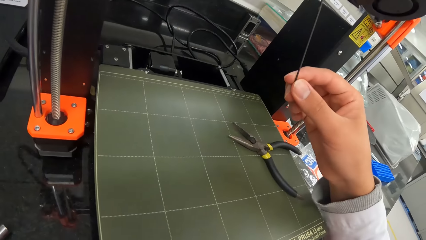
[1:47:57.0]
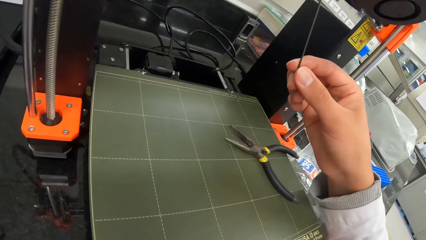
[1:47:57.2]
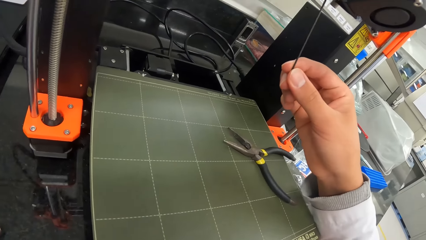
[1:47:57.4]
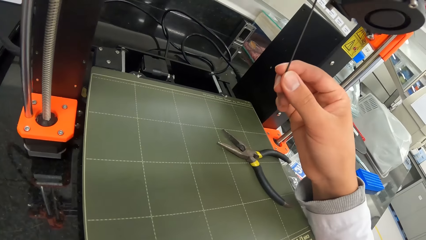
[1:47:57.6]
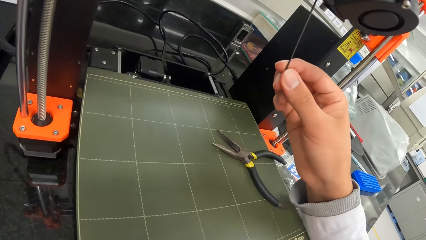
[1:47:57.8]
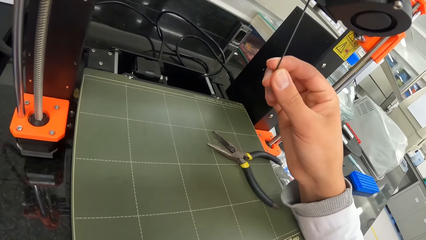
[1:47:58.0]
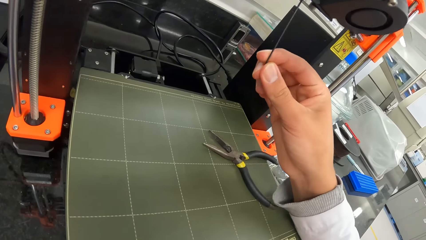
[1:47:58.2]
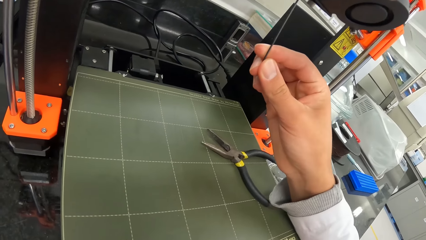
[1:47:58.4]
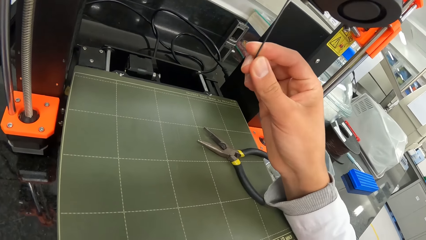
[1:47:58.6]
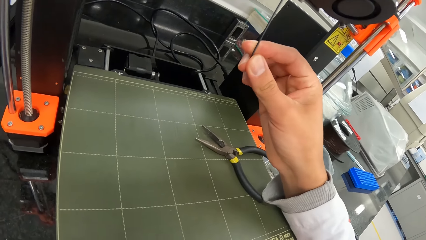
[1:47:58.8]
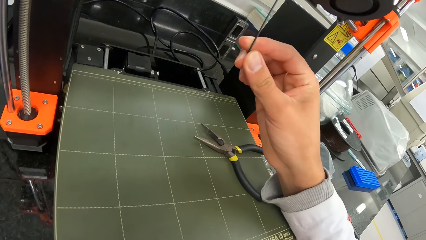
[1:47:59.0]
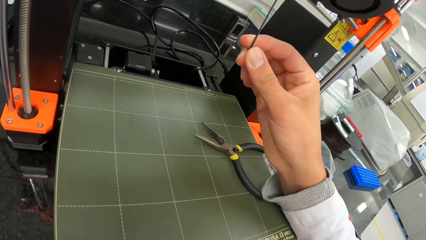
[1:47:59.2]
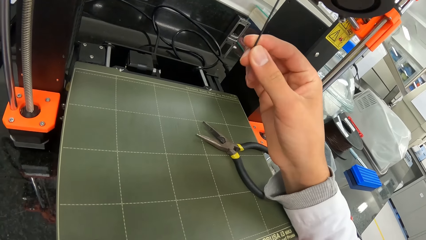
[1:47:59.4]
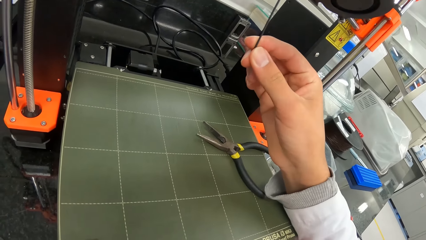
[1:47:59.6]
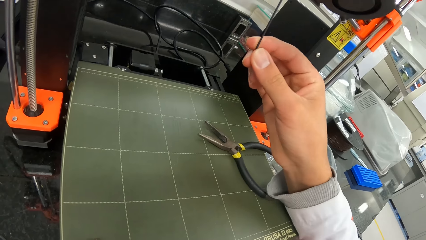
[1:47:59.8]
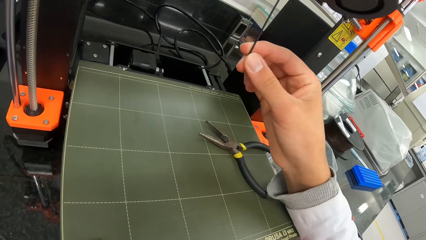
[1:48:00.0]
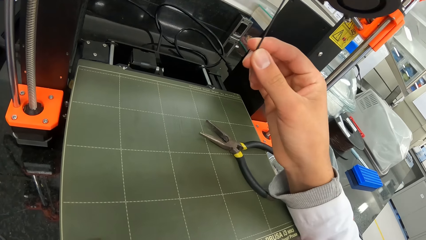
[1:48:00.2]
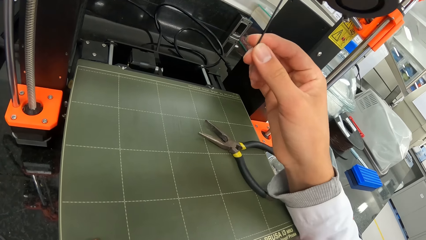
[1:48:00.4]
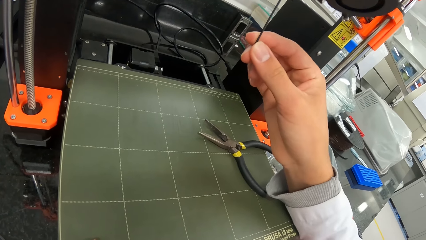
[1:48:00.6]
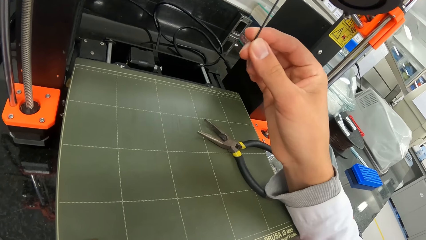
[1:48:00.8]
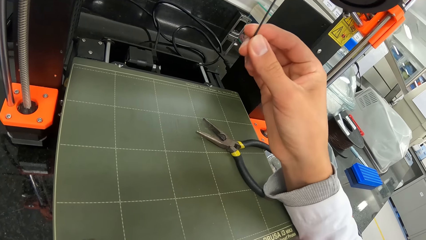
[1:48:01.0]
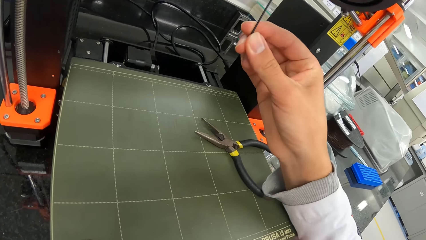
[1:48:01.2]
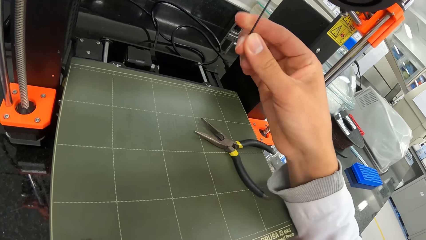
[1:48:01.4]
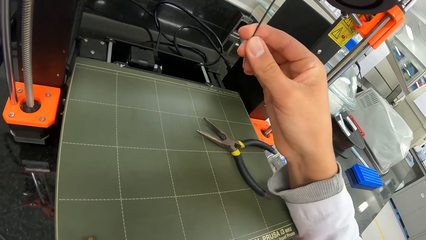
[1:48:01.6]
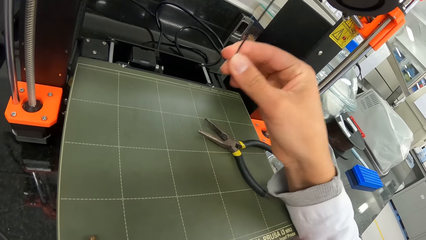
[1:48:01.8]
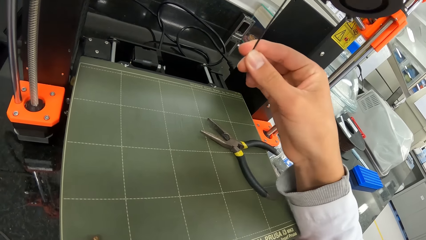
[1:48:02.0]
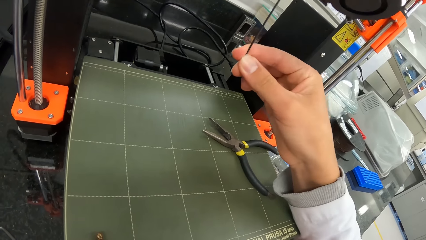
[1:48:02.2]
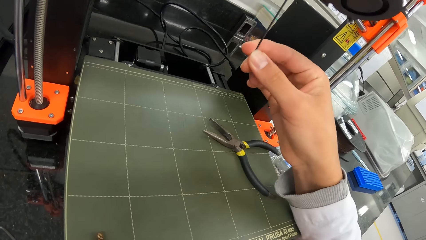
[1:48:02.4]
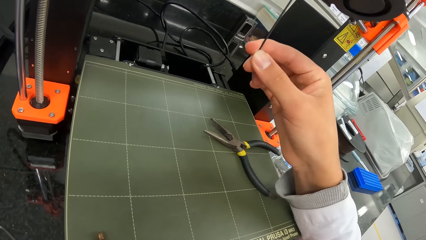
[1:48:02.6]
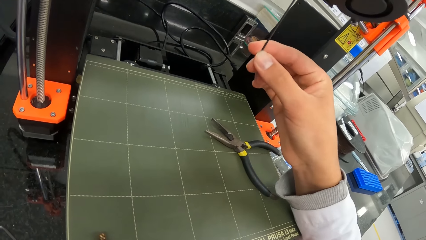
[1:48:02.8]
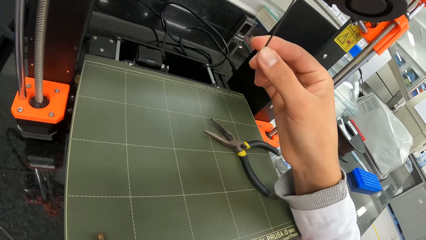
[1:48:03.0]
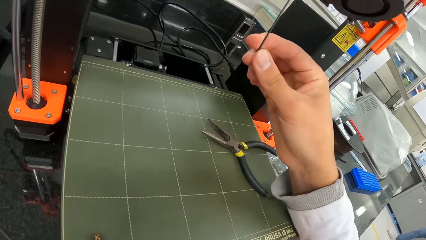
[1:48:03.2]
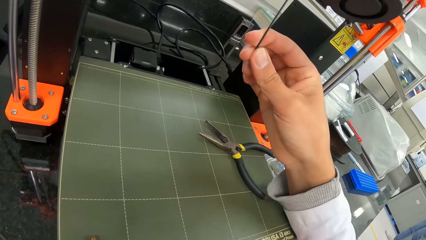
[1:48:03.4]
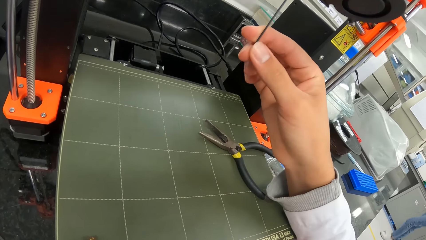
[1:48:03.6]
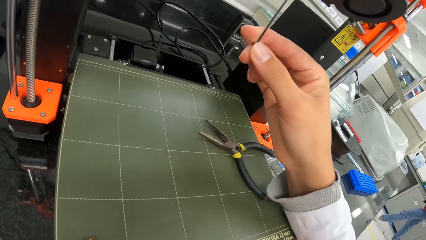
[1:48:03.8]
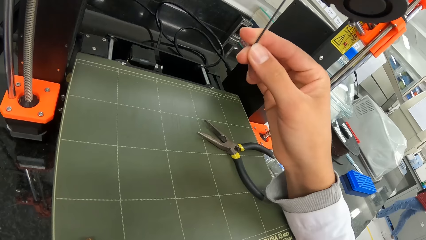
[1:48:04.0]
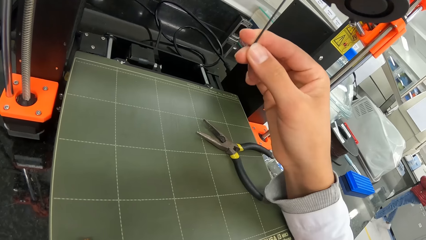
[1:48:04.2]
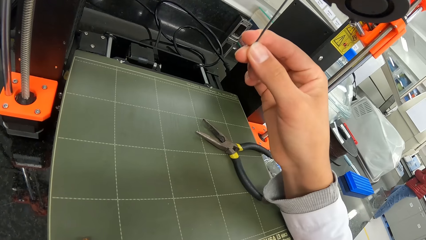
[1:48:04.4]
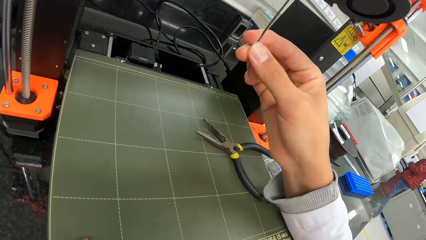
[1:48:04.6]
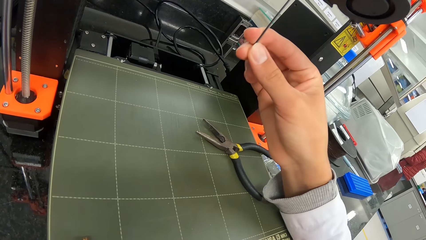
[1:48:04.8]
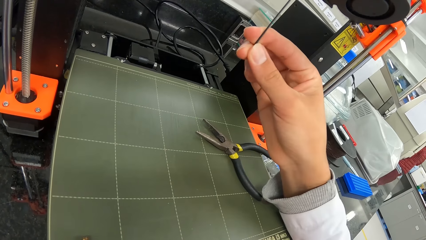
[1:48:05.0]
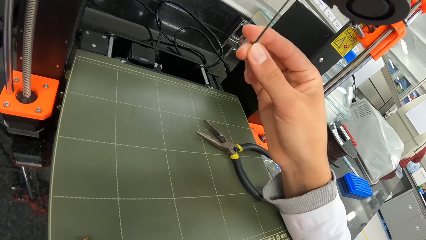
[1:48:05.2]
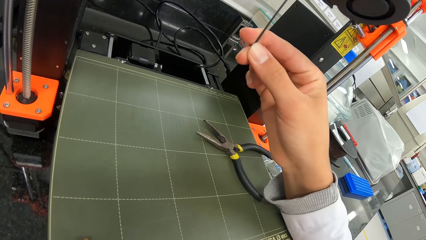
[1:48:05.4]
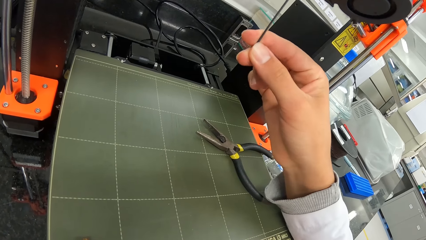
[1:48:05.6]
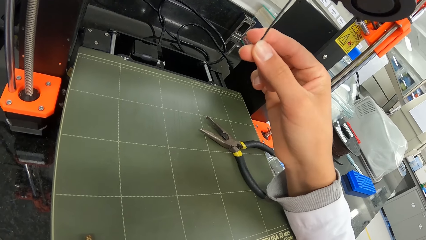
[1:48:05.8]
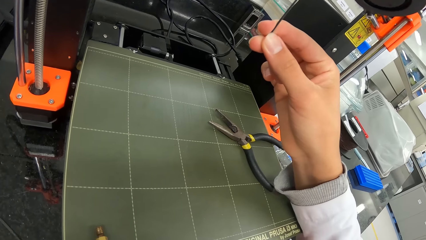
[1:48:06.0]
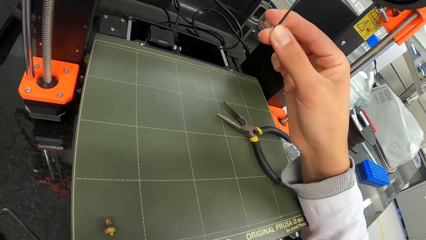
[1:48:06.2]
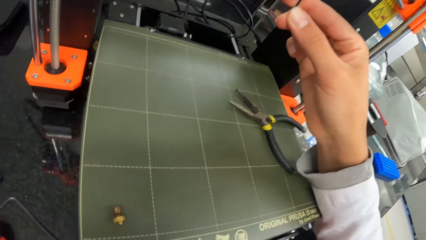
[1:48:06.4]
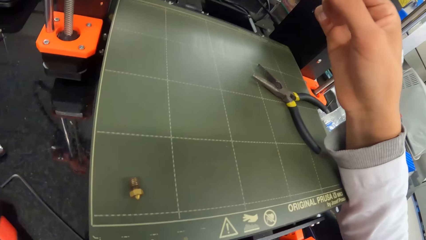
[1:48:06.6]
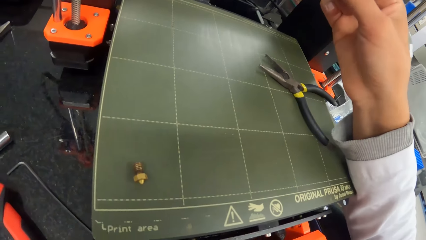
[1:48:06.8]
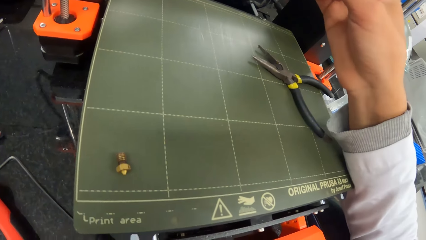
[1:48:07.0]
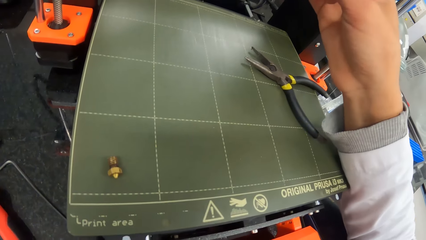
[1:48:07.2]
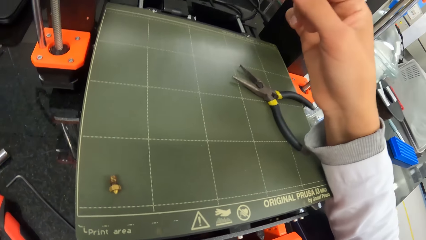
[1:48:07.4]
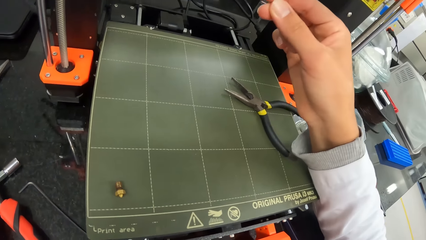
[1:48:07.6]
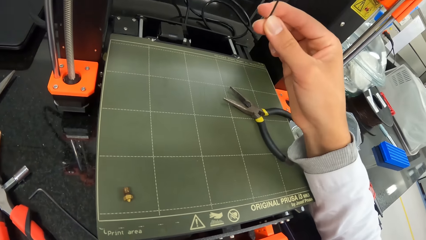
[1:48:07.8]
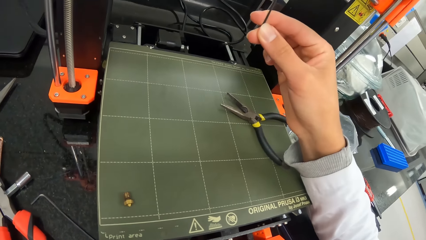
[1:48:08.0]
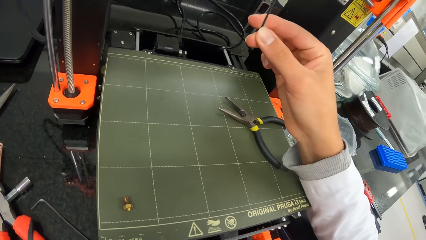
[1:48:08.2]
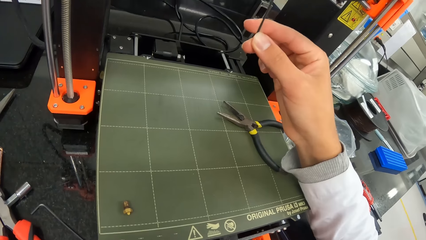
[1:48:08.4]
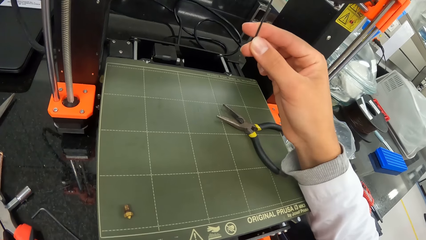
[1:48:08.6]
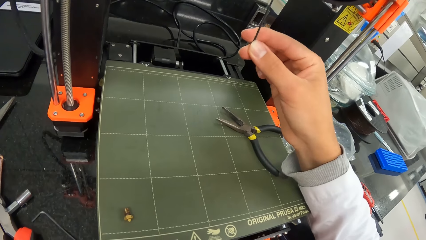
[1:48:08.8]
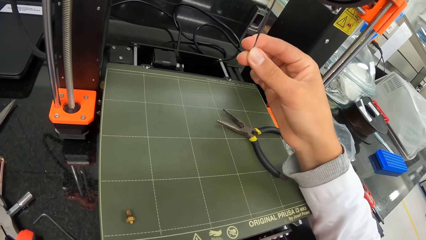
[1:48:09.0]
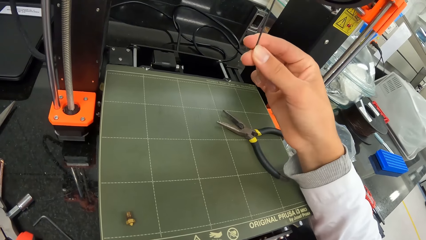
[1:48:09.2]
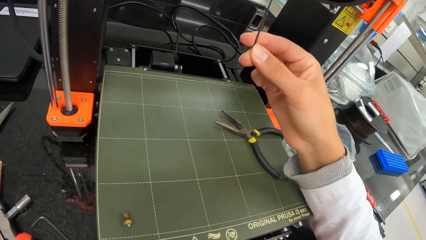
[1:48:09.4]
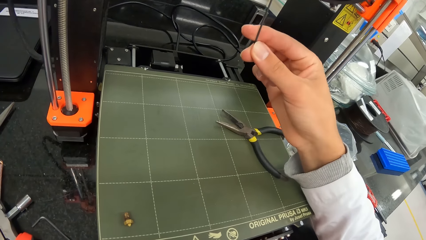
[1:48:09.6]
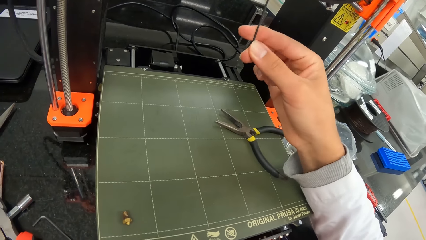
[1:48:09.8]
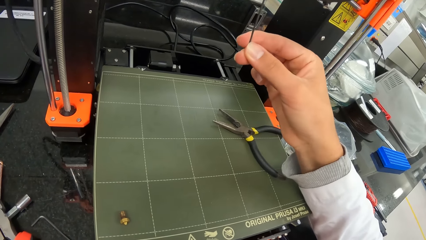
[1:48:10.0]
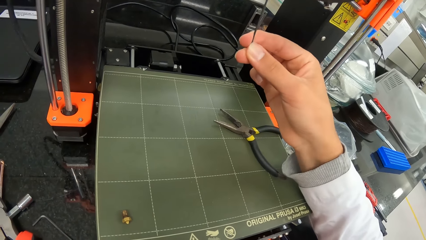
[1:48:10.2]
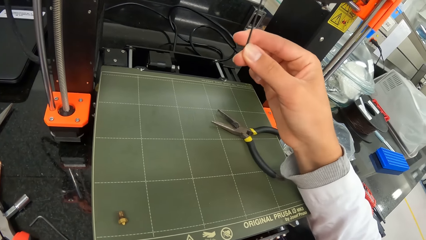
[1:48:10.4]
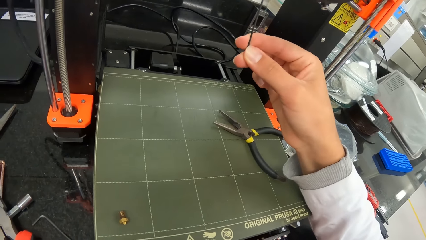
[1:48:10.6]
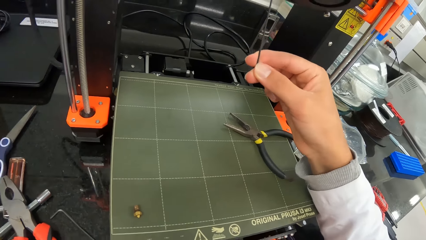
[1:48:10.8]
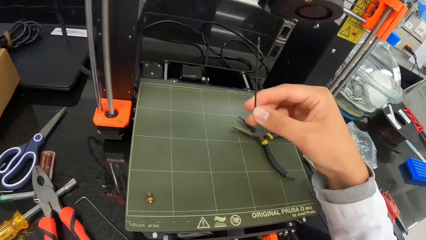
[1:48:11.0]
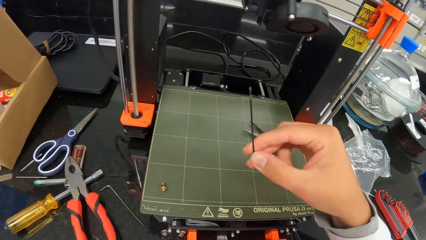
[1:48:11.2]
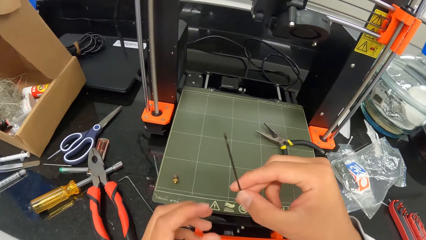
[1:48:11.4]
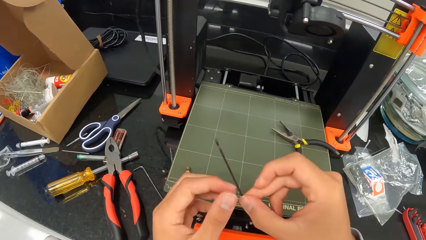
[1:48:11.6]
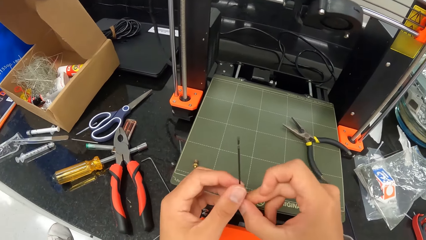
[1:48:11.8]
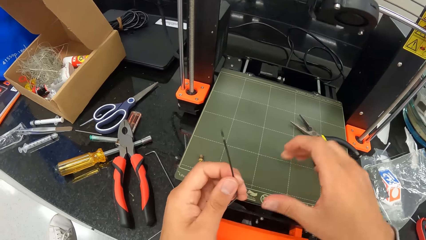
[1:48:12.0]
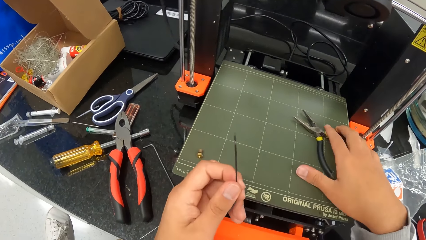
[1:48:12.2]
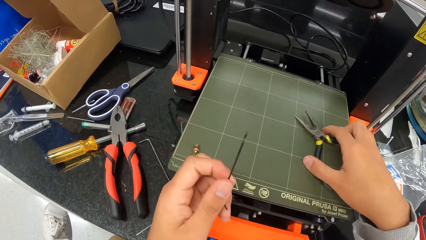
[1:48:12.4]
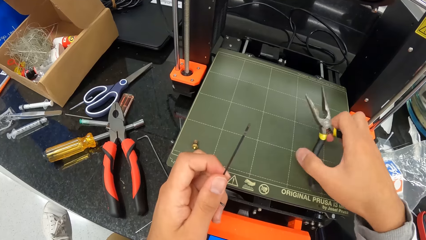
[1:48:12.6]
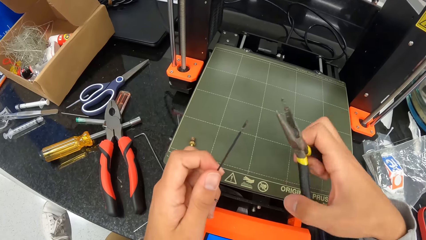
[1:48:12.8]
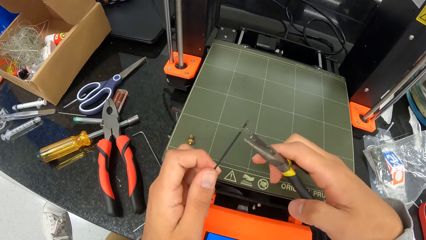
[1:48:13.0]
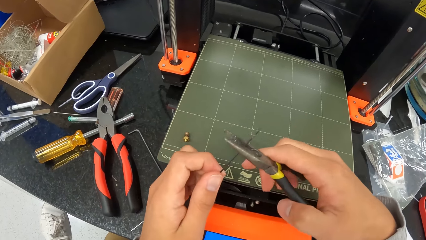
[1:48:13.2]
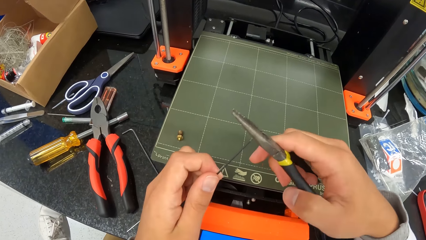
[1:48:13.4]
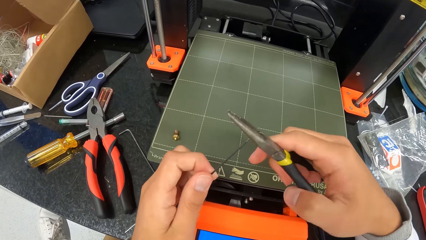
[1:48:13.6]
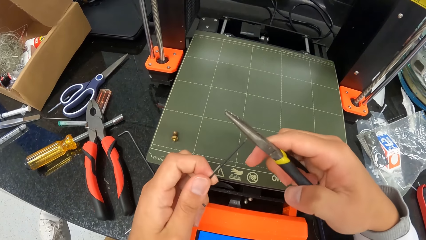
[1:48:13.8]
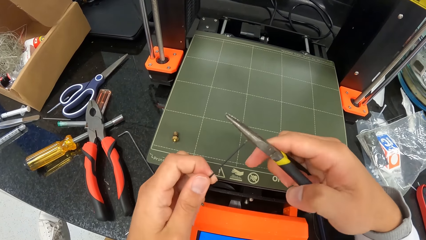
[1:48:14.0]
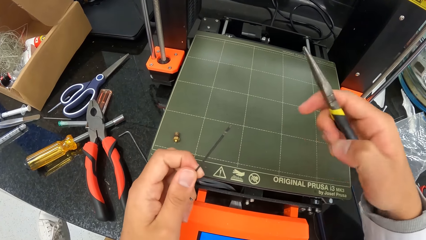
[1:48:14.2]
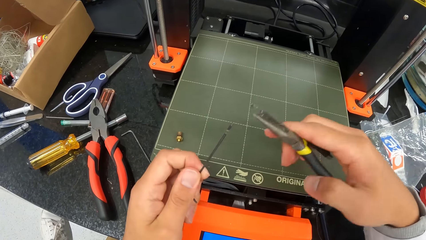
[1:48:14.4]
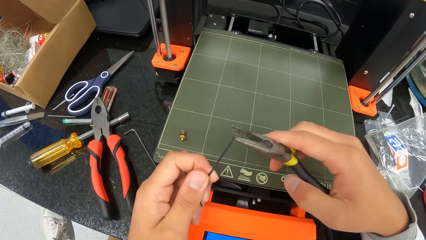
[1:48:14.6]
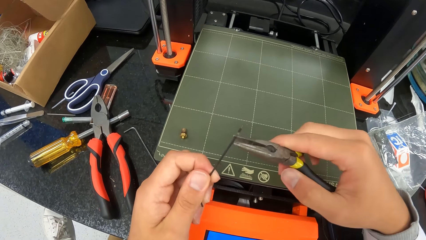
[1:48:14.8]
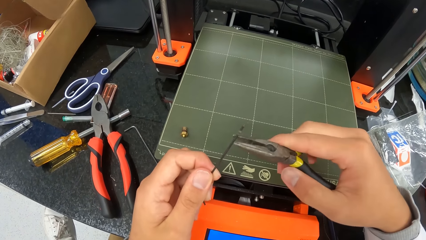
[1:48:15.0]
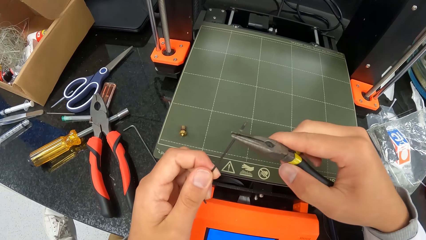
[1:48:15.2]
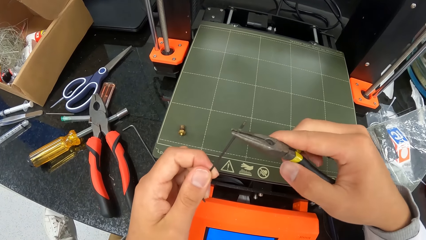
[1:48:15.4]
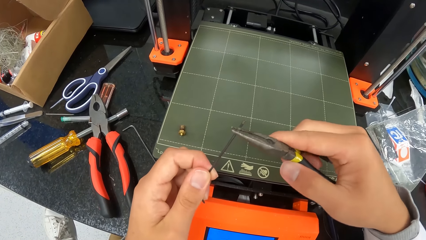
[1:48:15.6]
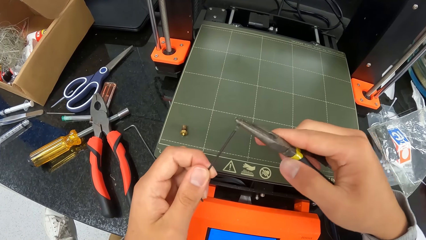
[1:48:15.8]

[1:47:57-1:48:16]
The camera wearer places a wire in the machine. He connects the alignment L pin to the hot end of the three dimensional printer with his right hand. He looks at the wire. He holds the alignment L pin with his left hand. He picks up the pair of pliers with his right hand. He cuts the wire. He scrapes the pin with the pair of pliers in his right hand.
